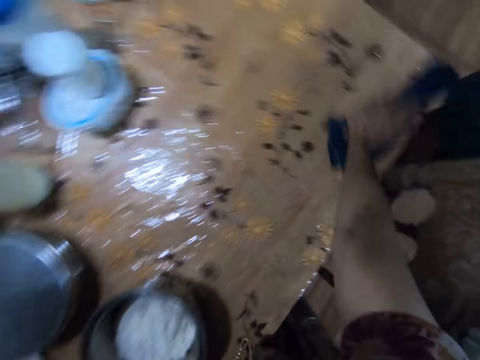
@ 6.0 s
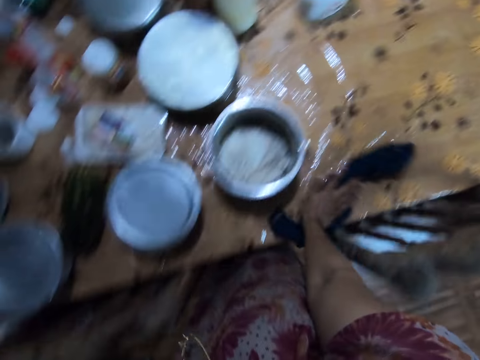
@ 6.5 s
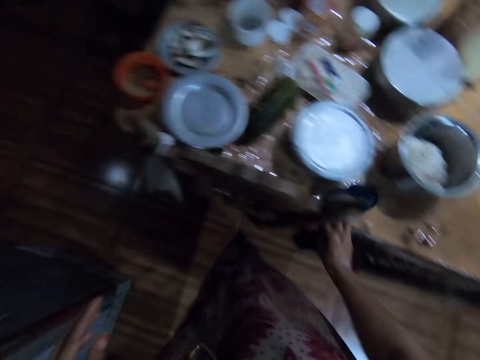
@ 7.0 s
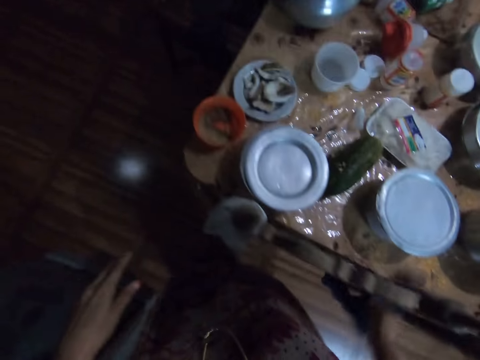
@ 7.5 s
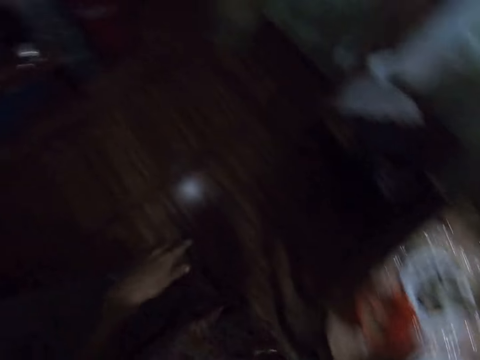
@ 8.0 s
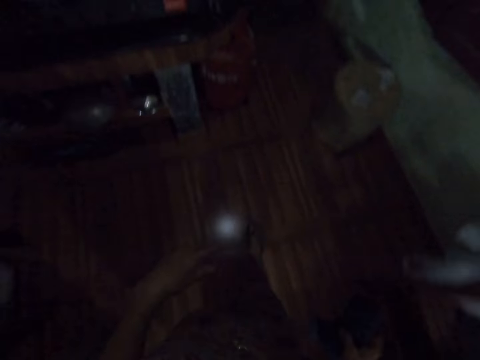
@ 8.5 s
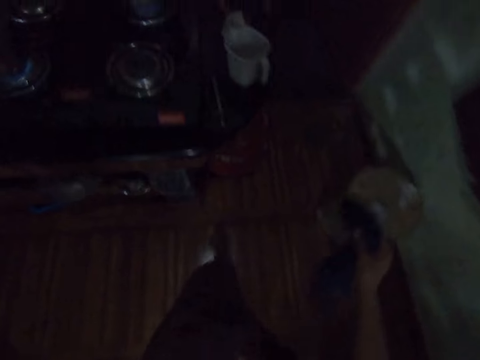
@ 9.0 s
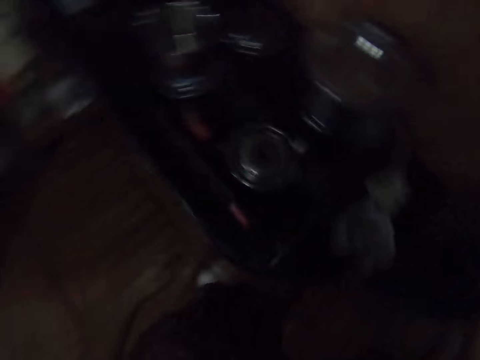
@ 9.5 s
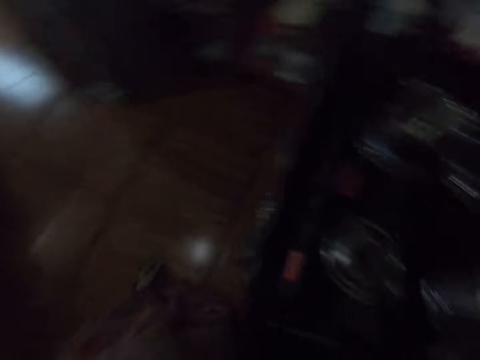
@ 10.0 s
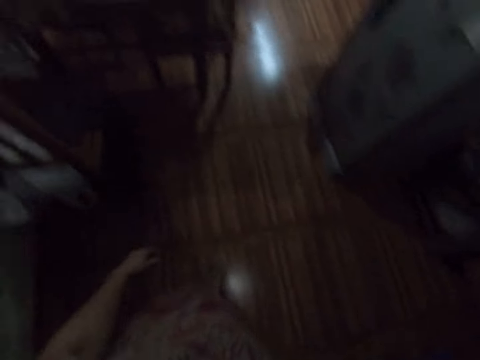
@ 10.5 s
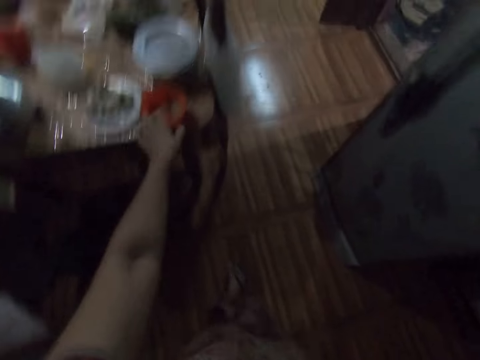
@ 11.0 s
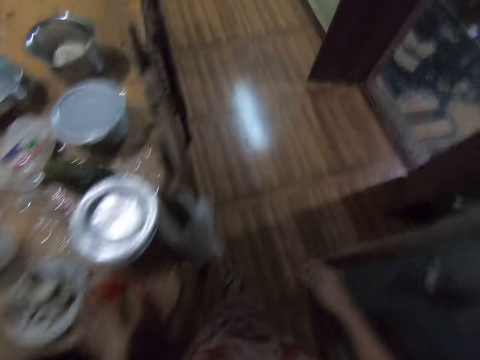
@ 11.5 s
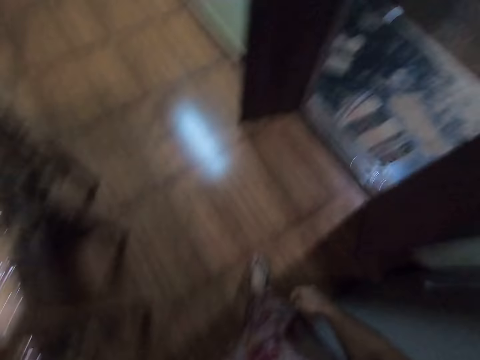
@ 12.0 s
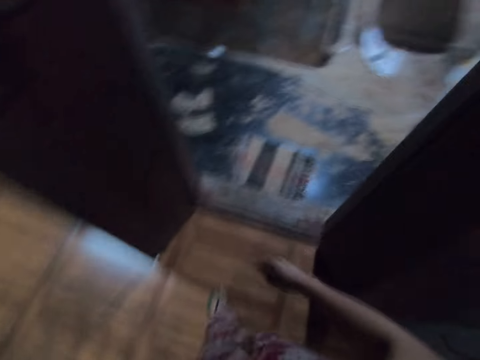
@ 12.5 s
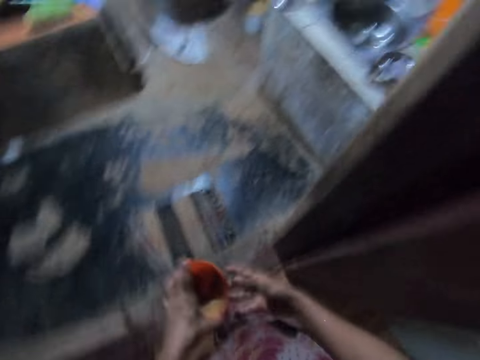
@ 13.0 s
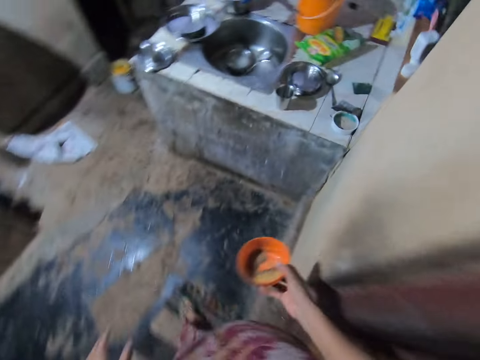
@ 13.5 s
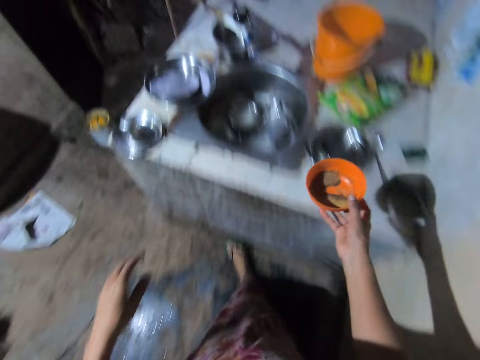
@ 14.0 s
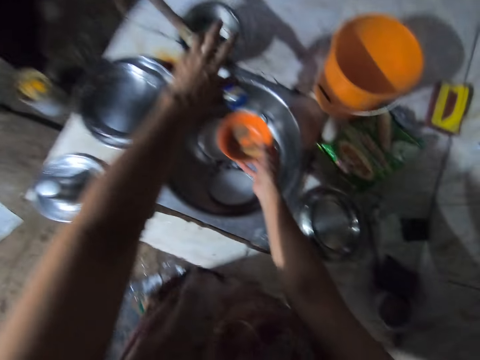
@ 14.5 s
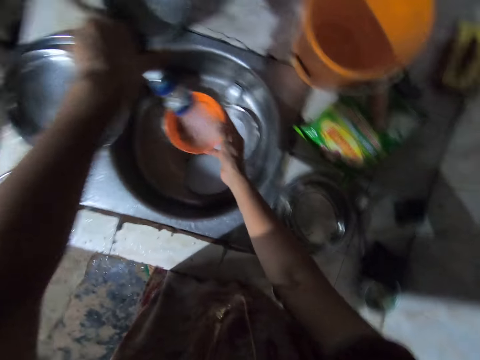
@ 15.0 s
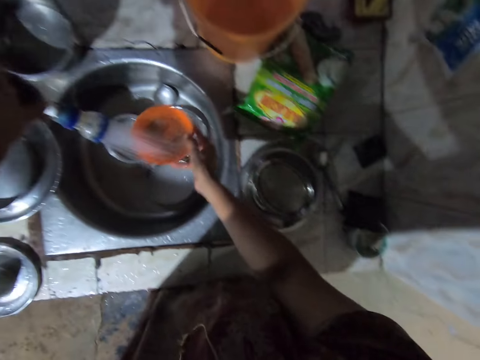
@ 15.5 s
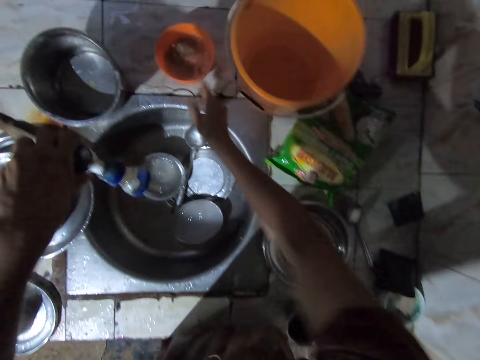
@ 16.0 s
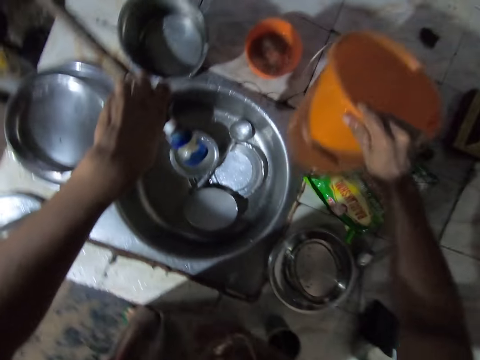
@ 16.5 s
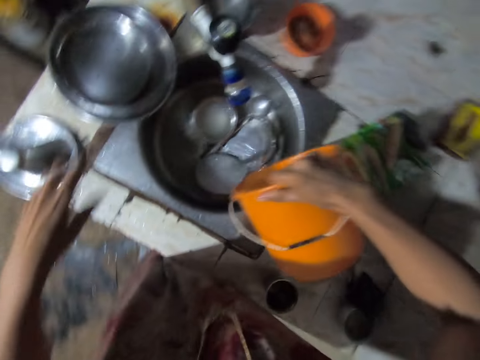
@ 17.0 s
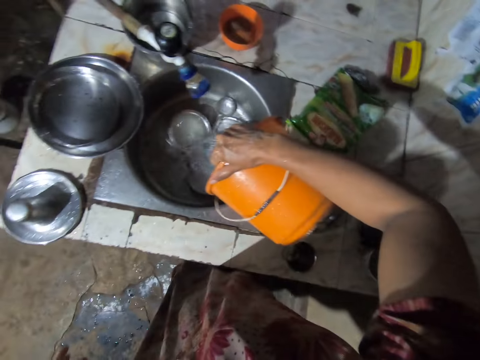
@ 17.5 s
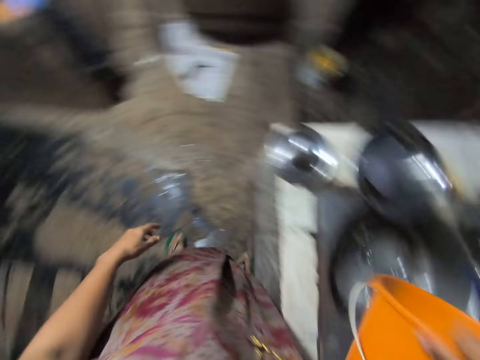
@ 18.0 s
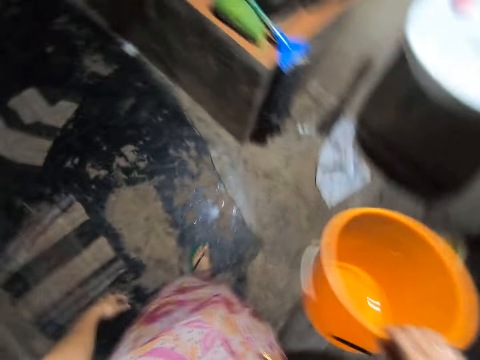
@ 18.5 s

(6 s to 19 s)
The camera wearer walks and places a kitchen towel on the surface. She picks up a container from the table with her left hand. She moves. She walks. She passes the container to her right hand. She puts the container underneath a tap. She opens the tap with her left hand. She fills the container with water from the bowl. She closes the tap with her left hand. She drops the container on a slab with her right hand. She picks up a bucket from the slab with her right hand. She pours water into a sink from the bucket in her right hand.

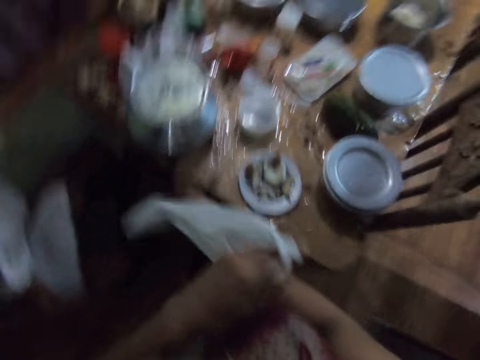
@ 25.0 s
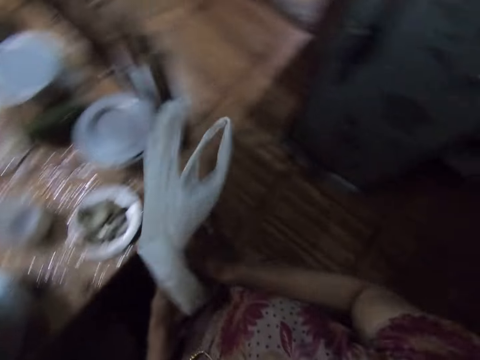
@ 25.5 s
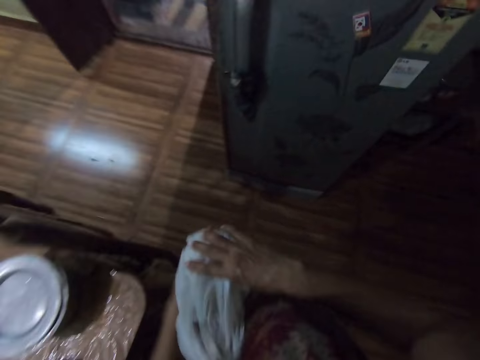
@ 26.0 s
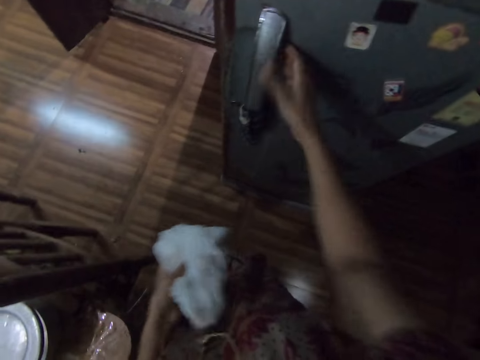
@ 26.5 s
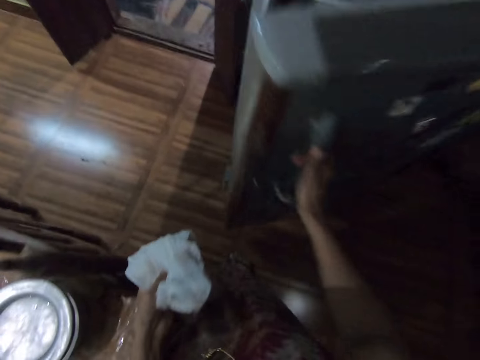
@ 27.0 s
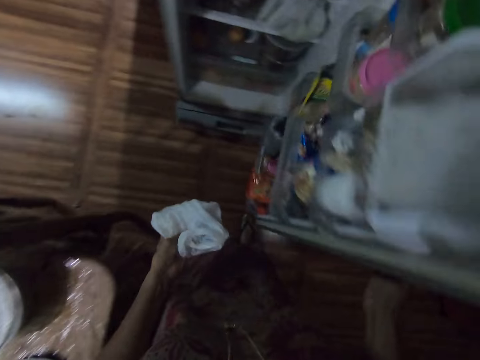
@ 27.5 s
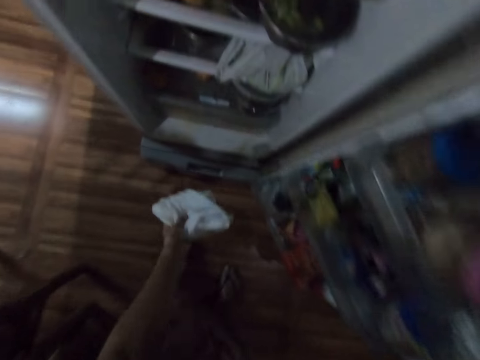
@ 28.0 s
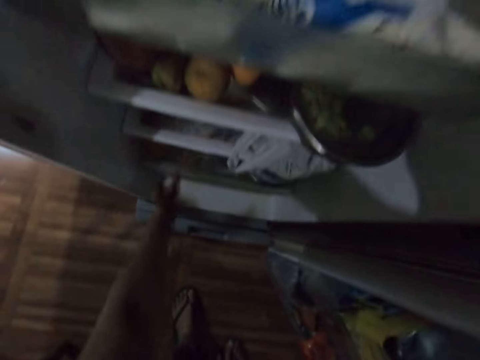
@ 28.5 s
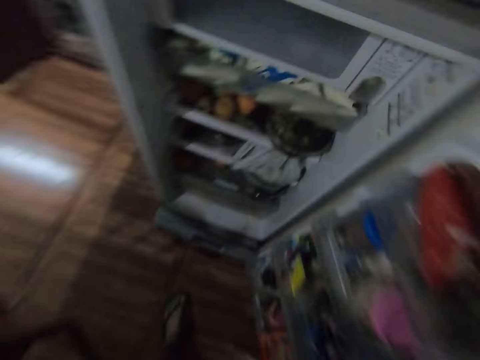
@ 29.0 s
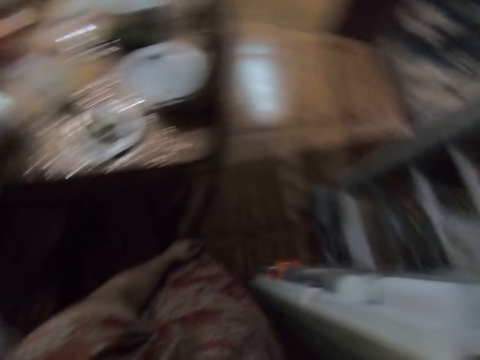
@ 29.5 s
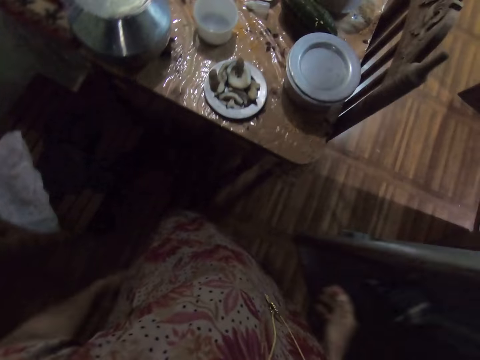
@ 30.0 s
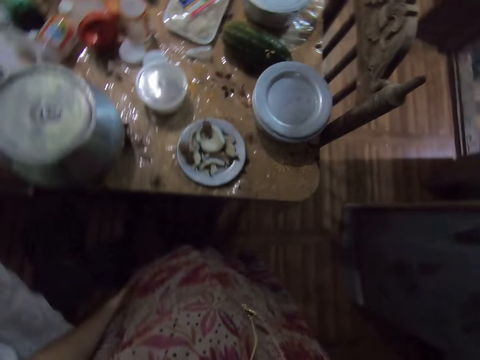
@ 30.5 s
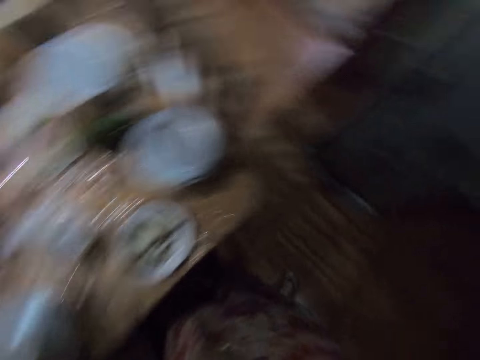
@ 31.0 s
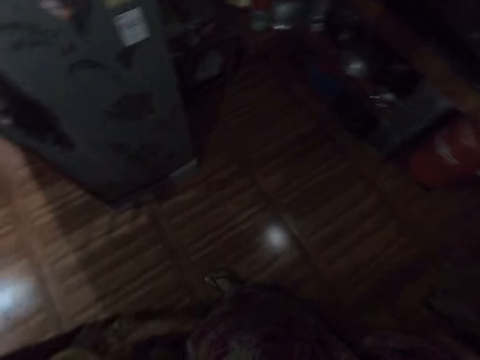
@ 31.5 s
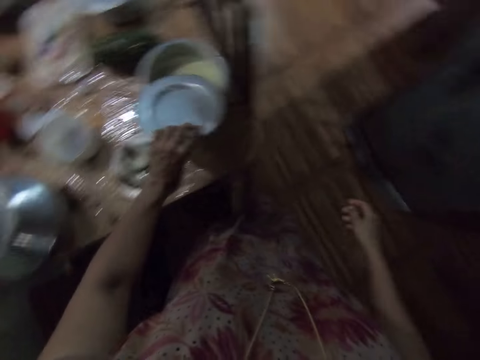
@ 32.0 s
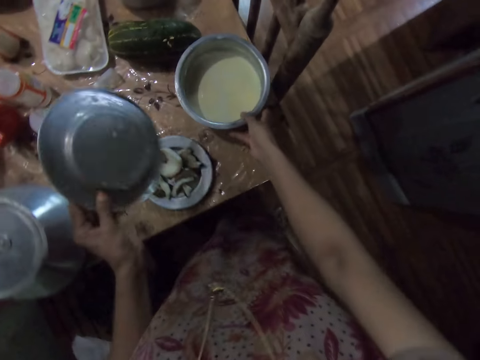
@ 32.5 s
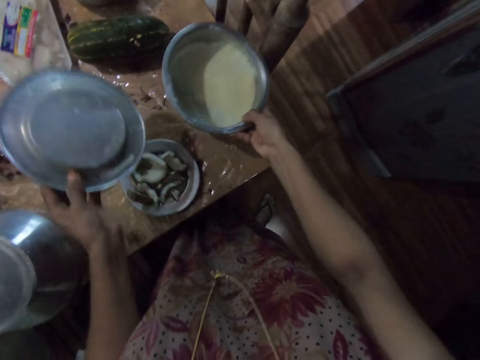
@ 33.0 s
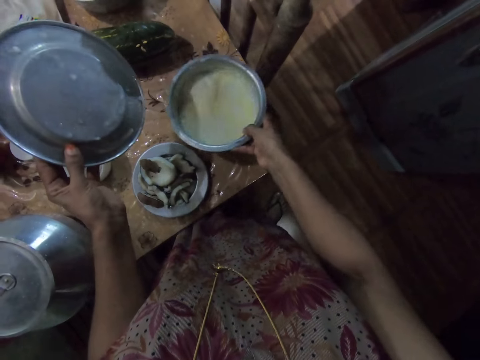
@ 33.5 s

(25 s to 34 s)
The camera wearer squeezes the nylon bag with both hands. She folds the paper bag. She opens a fridge with her right hand. She throws the nylon bag into the fridge with her left hand. She closes the fridge with her right hand. She removes a lid from a pot of milk with her left hand. She picks up the pot of milk from the table with her right hand. She moves the pot of milk in her right hand. She holds the pot of milk.

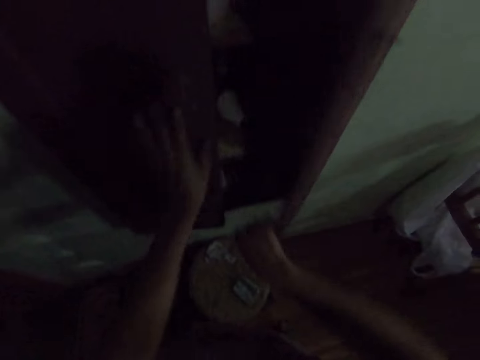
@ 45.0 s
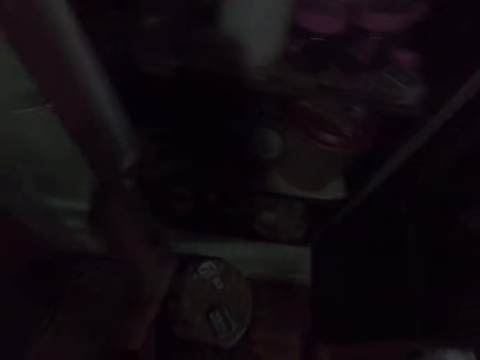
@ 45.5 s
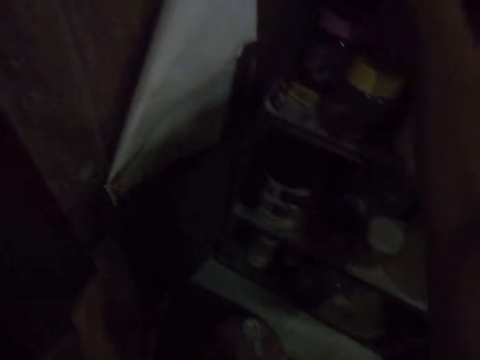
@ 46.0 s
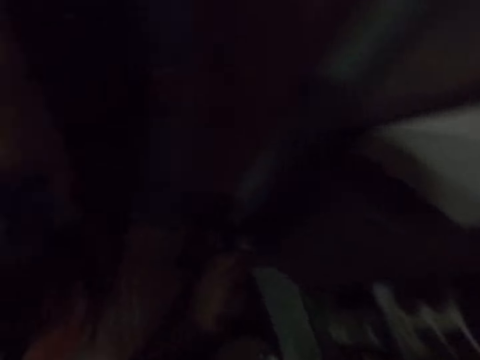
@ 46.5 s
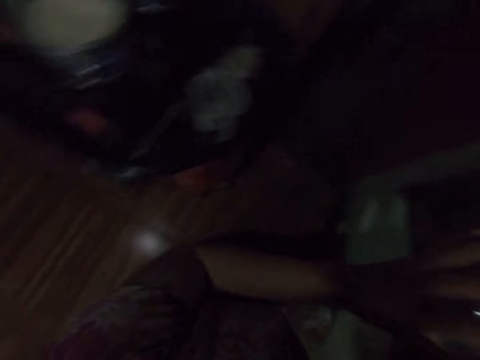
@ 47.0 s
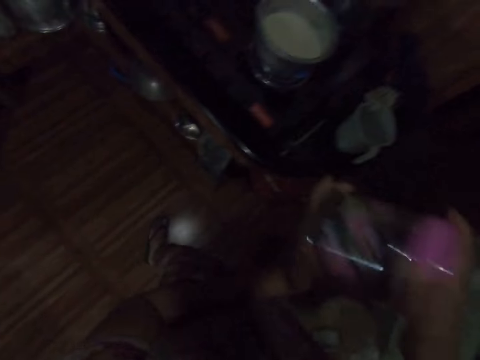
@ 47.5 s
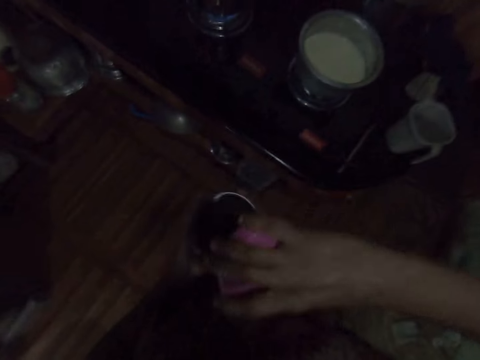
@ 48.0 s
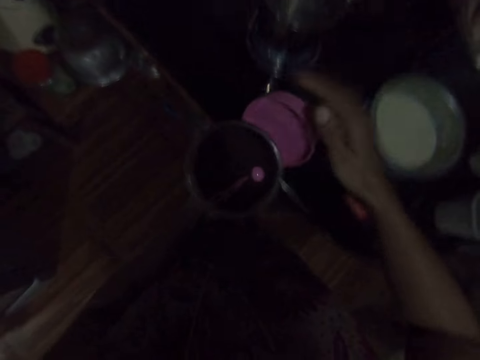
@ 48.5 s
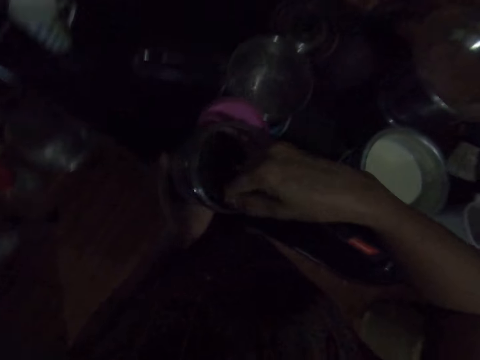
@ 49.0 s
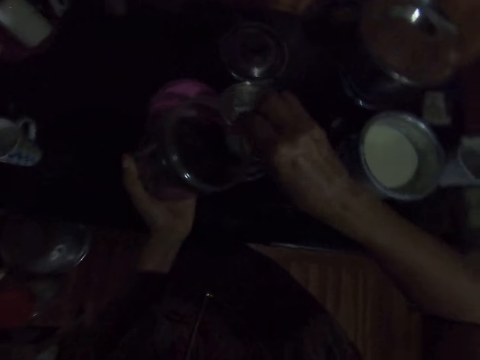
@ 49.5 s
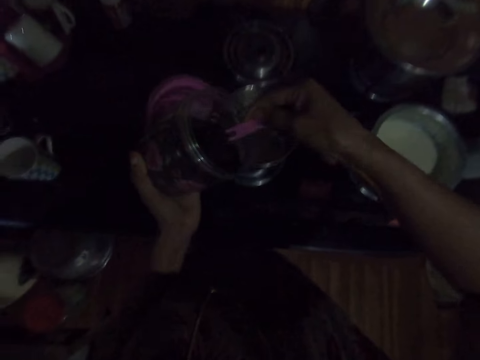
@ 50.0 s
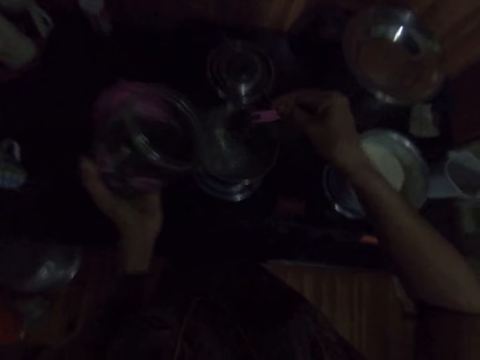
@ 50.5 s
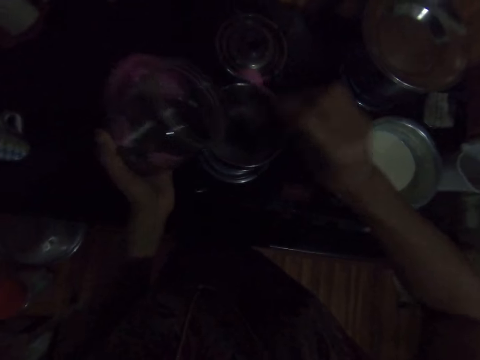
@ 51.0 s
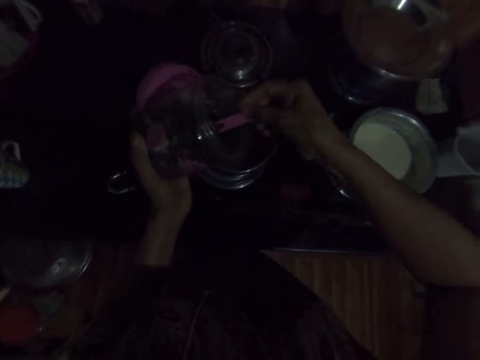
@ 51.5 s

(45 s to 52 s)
The camera wearer opens a cupboard. She grabs a container of coffee from the cabinet with her right hand. She opens the container of coffee with her right hand. She passes the container lid to her left hand. She scoops coffee or tea leaves from the container with a measuring spoon in her right hand. She pours the coffee from the measuring spoon into a pot with her right hand. She scoops coffee from the container with the measuring spoon in her right hand.
